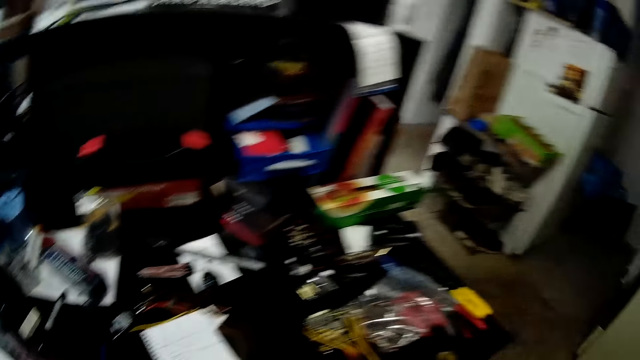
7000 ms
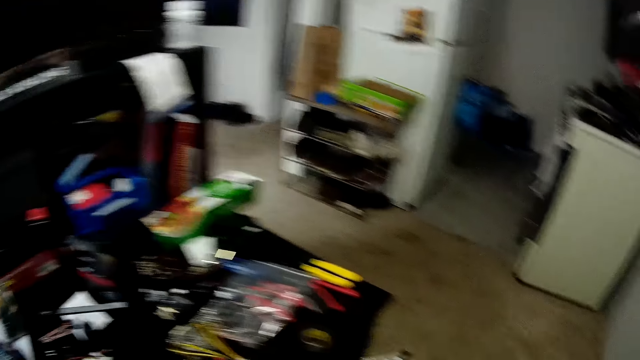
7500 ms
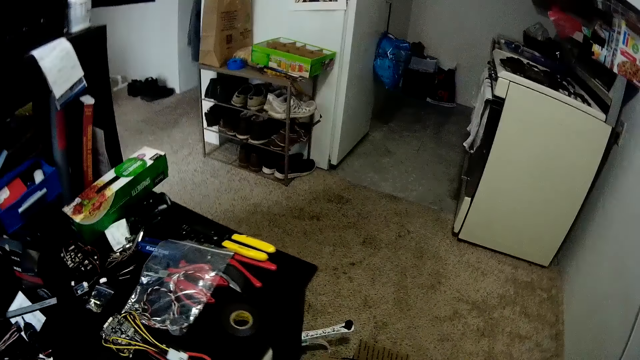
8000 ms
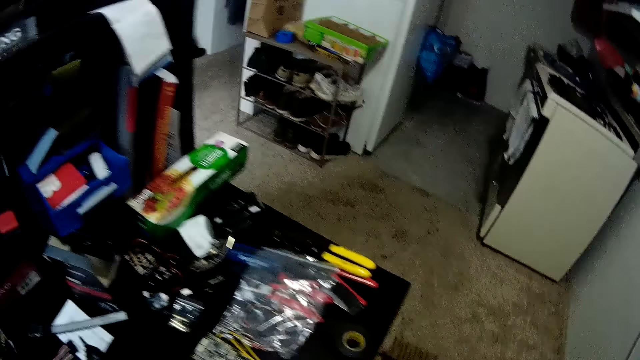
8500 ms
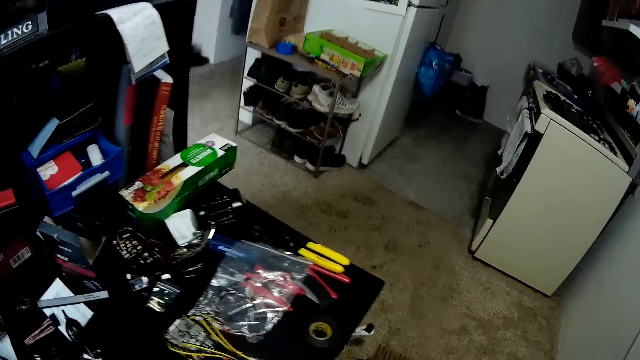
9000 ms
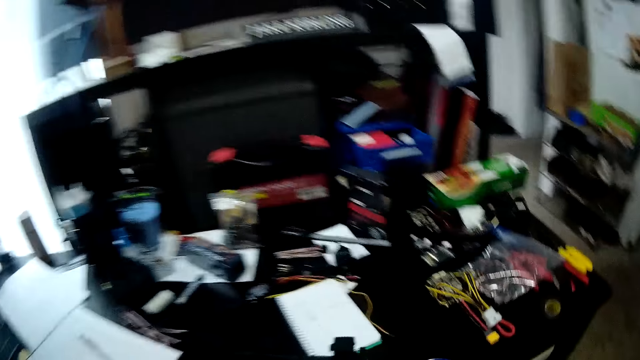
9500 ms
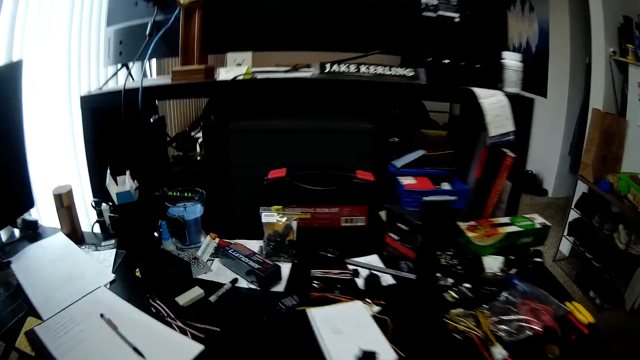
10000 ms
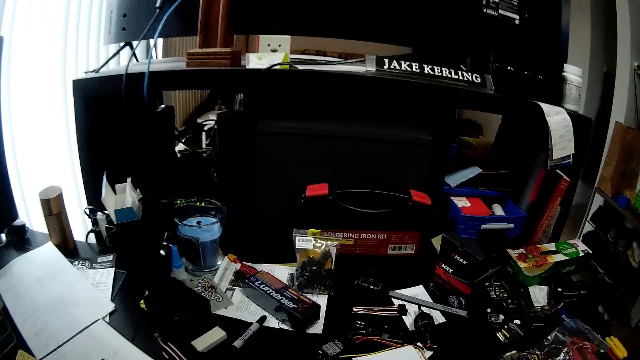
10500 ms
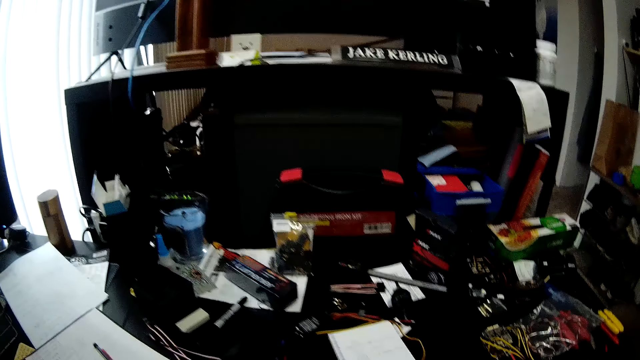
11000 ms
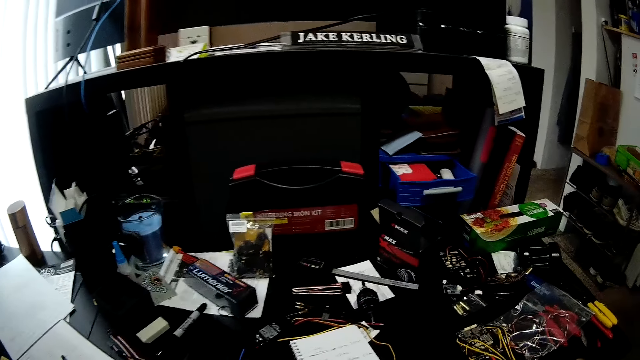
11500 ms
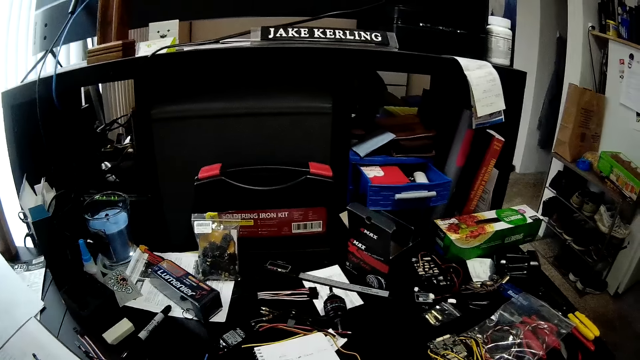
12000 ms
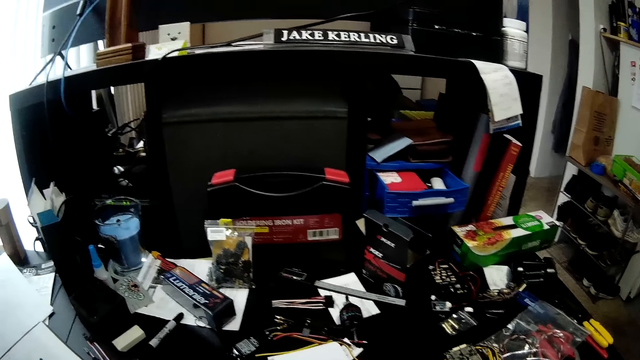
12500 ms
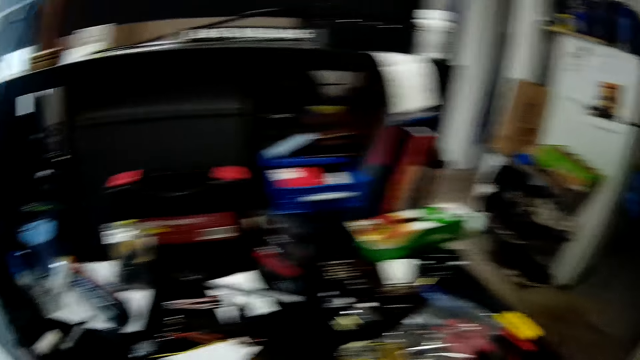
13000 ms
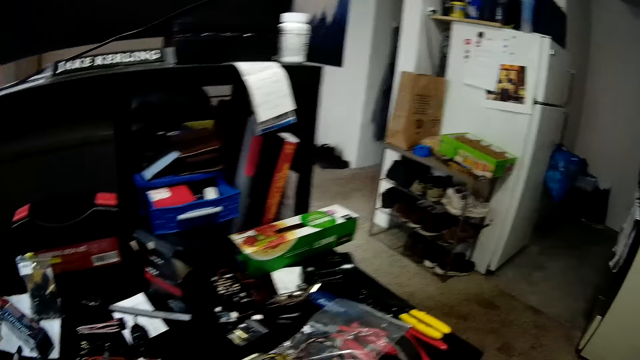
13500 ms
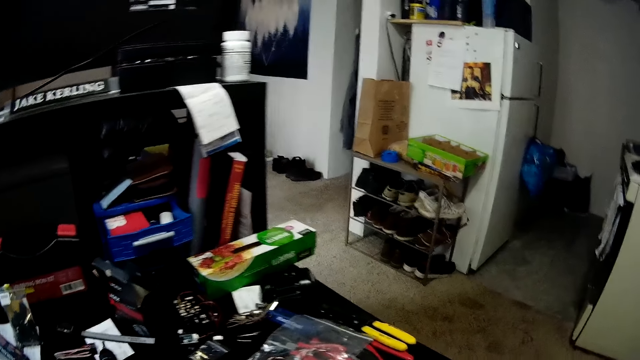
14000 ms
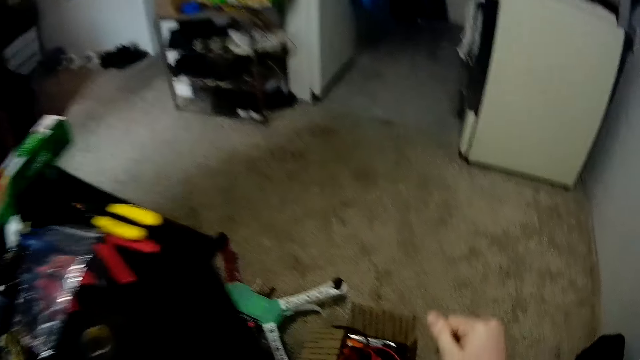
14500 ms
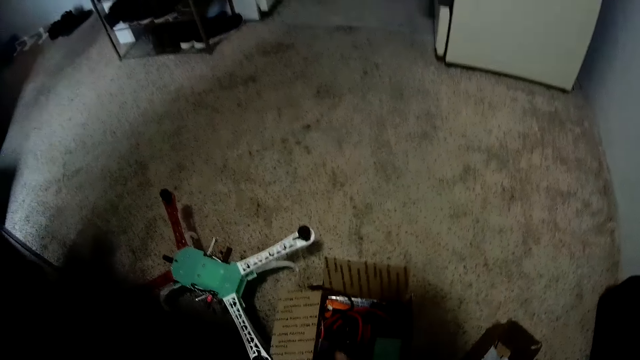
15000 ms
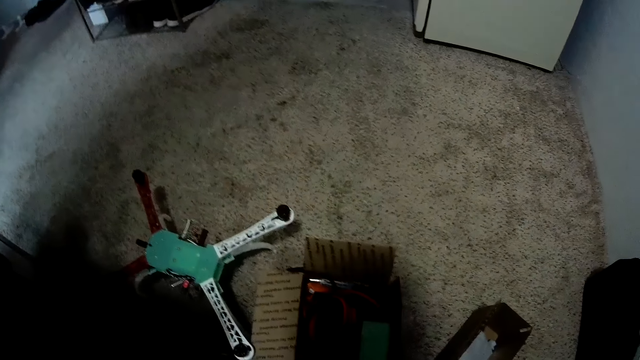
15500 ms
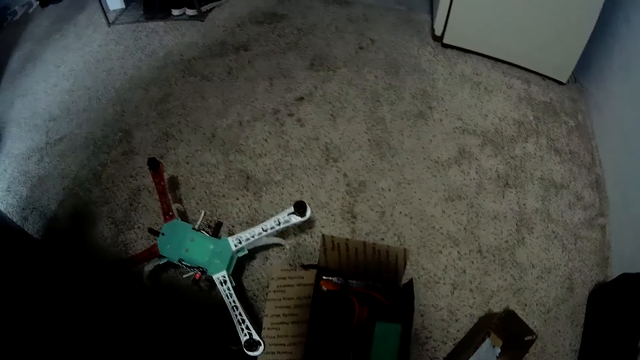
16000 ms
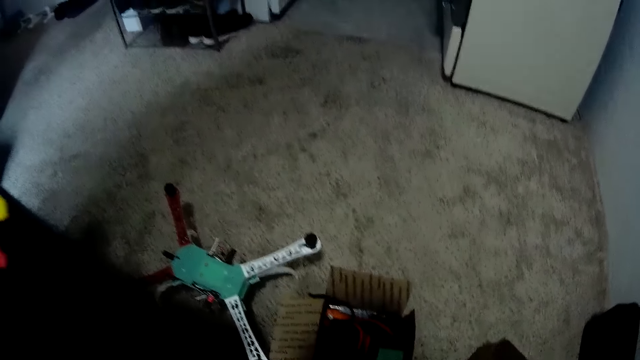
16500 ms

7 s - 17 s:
The camera wearer looks around the room. They bend downwards and pick something from a carton on the ground.

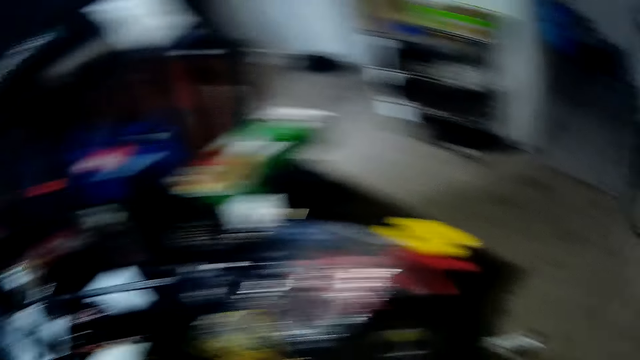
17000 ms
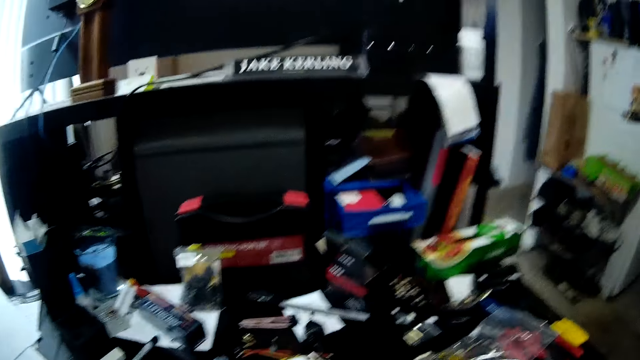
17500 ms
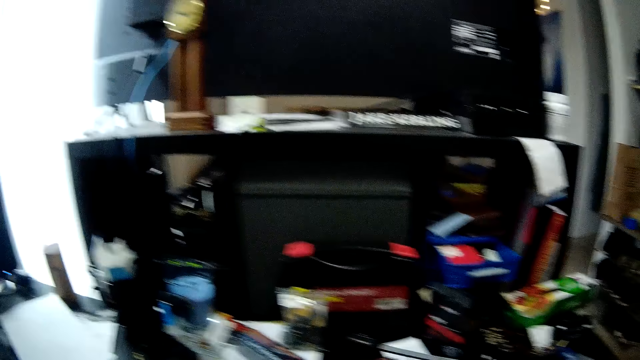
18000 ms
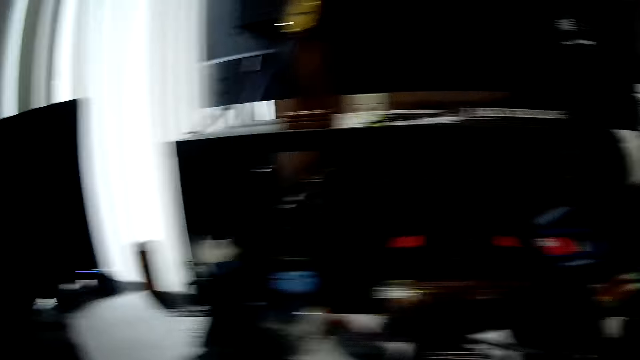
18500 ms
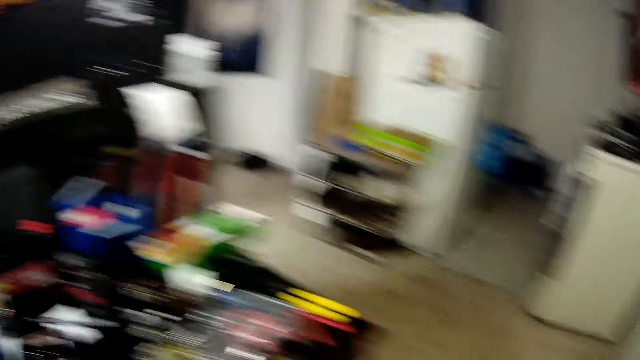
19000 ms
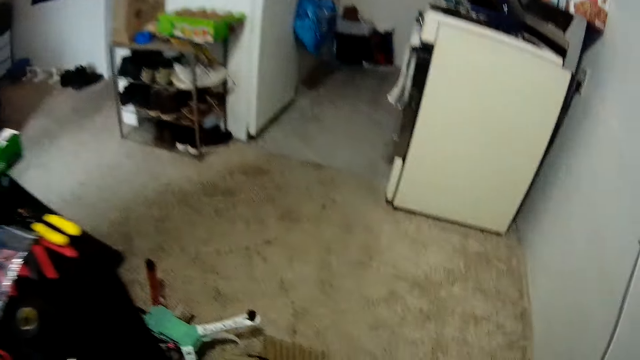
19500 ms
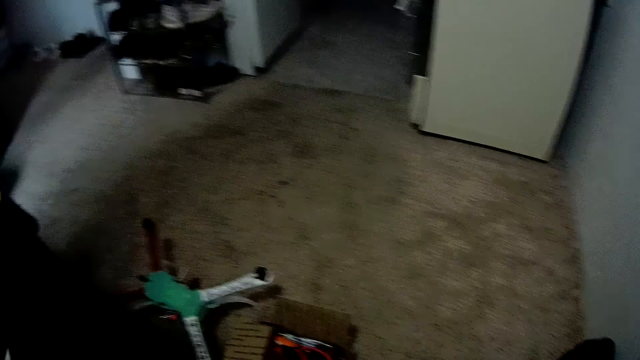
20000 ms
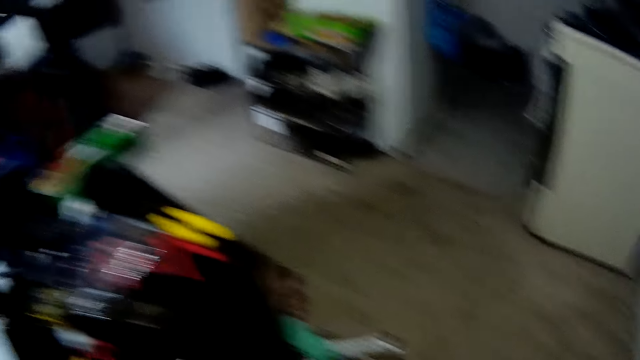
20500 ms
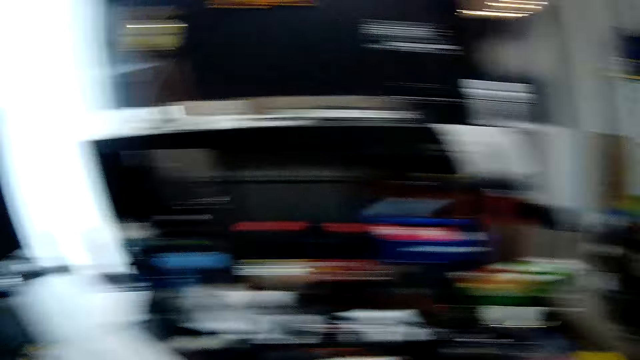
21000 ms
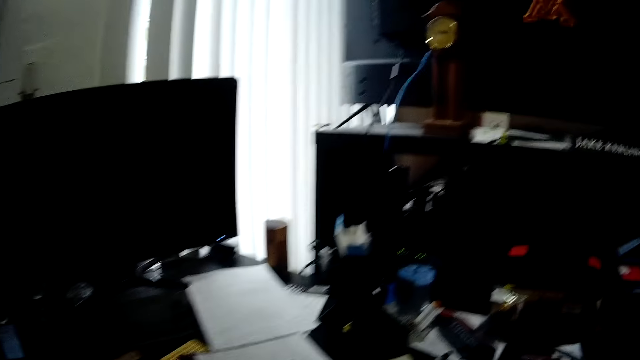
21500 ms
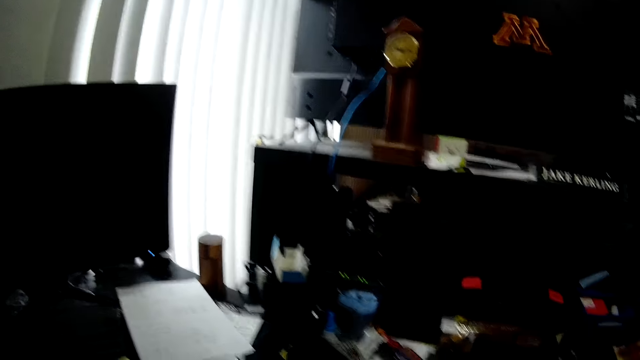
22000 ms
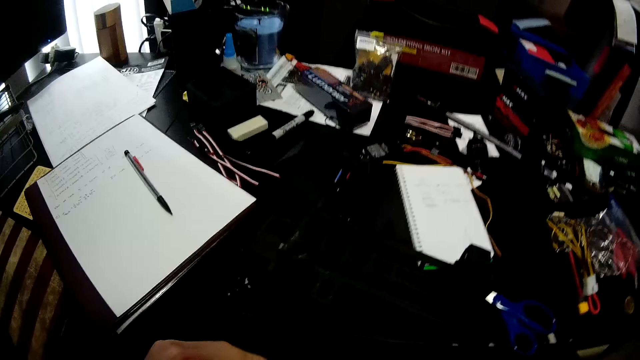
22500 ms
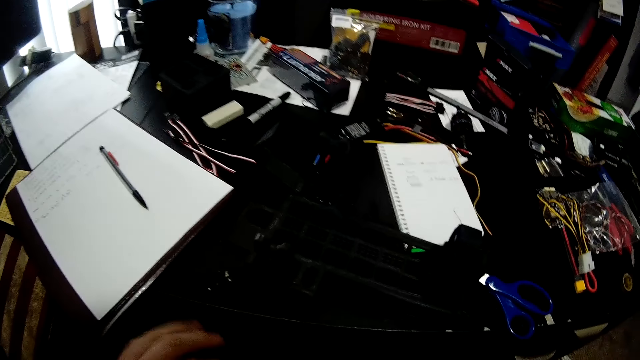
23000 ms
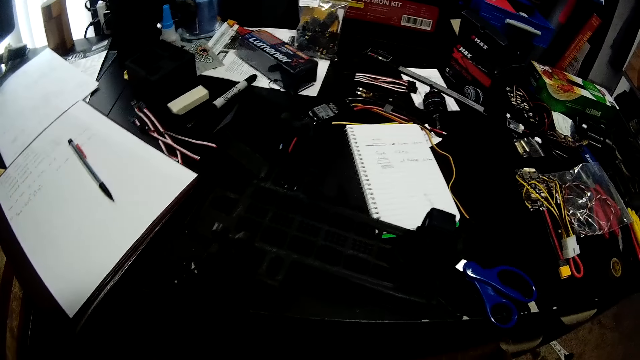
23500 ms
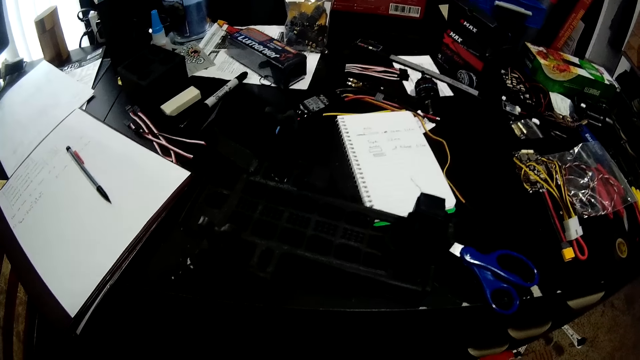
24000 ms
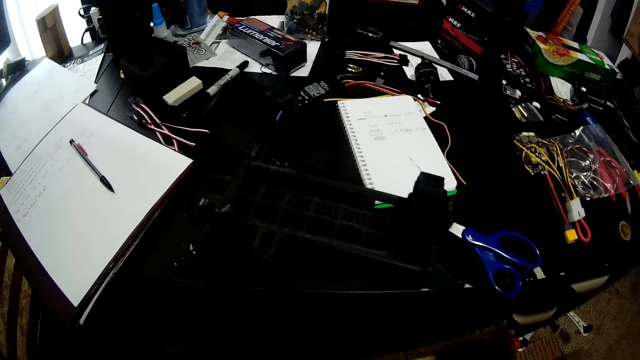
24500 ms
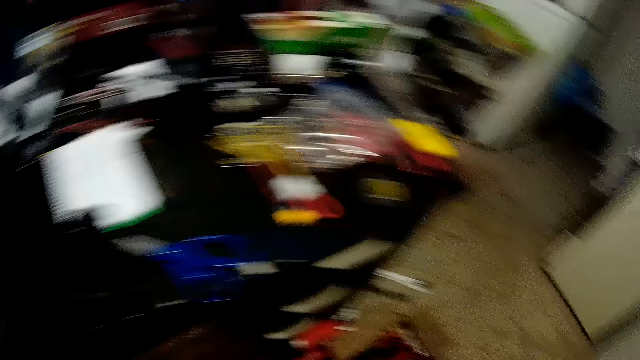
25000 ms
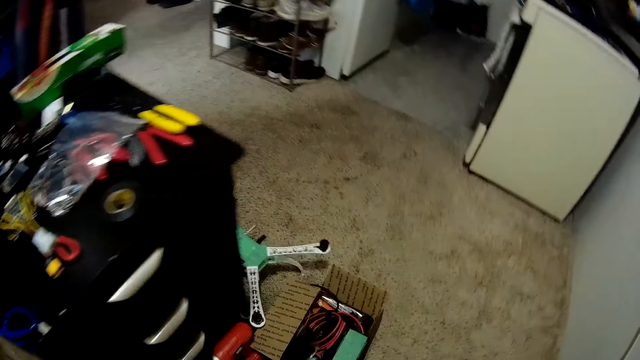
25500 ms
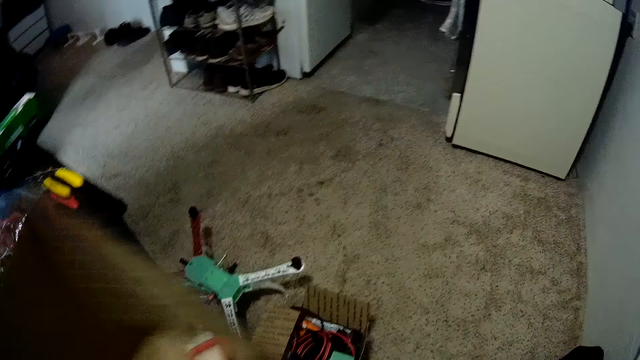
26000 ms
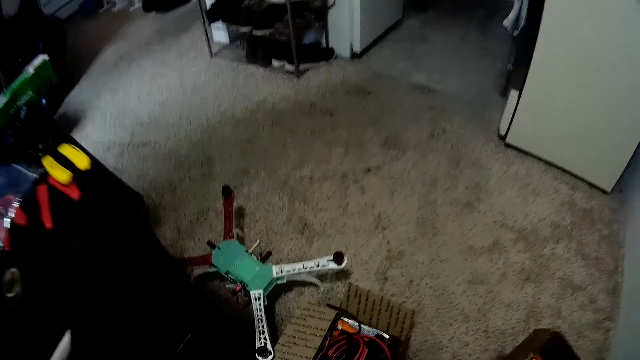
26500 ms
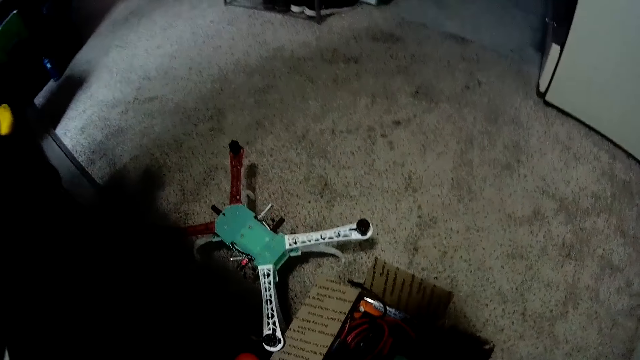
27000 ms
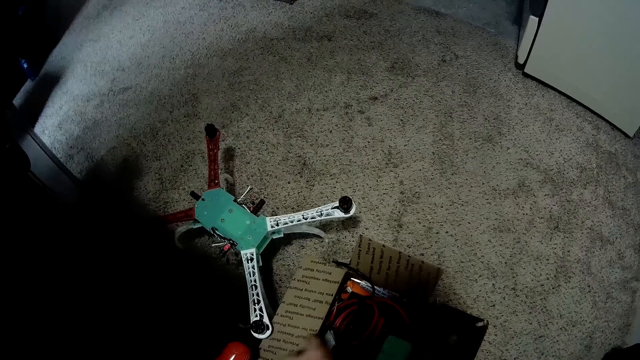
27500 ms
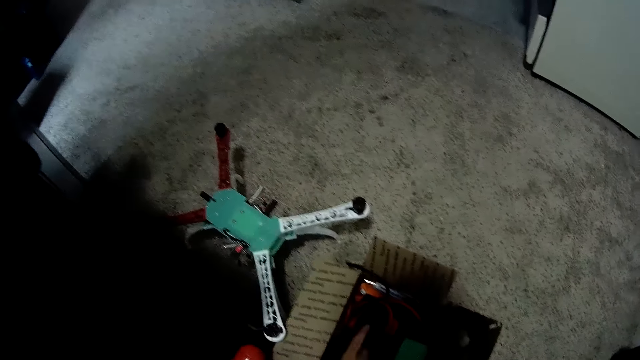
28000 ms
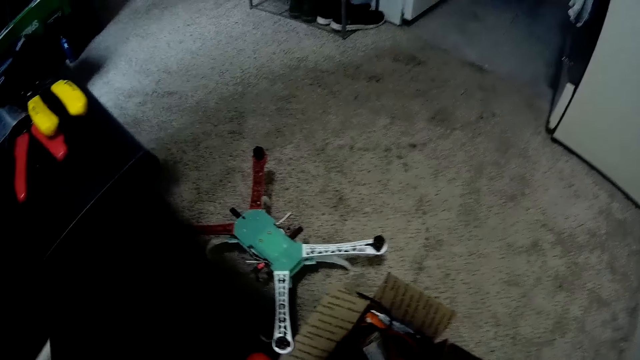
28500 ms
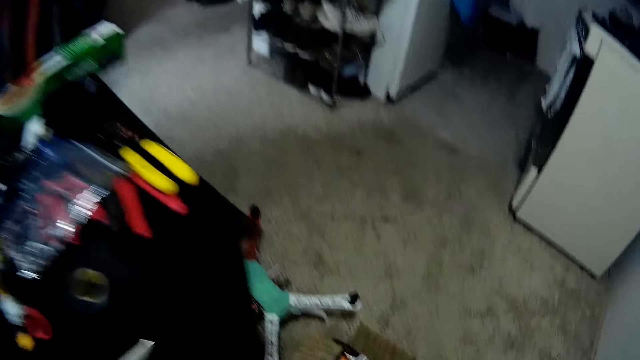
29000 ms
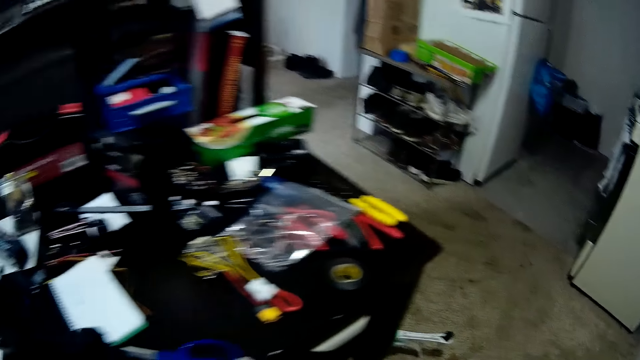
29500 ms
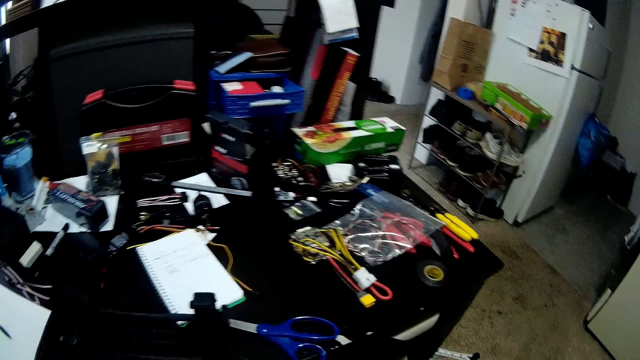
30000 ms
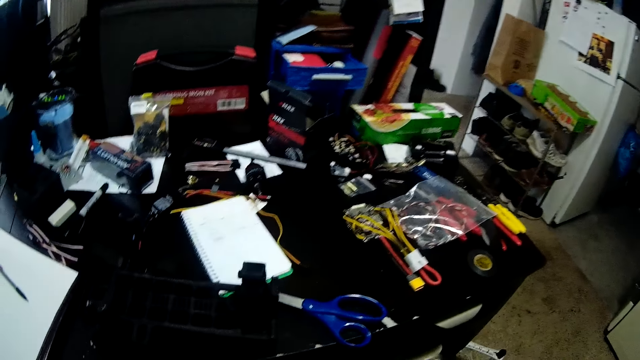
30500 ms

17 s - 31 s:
The camera wearer turns around. They look around. They look at the carton on the ground. They look around. They fix something. They look around. They hold the carton. They turn around. They move the carton around. They put the carton on the ground. They pick something in the carton on the ground. They turn around.
